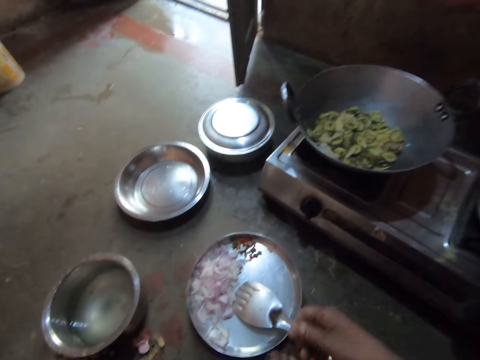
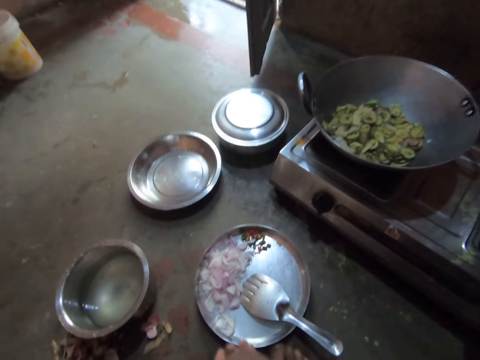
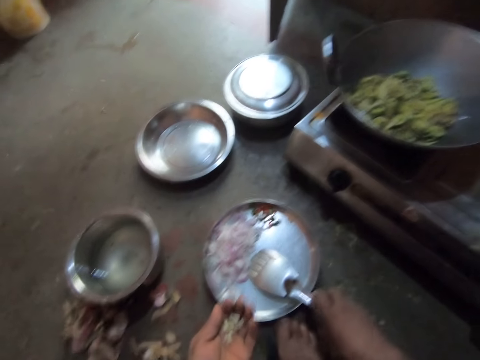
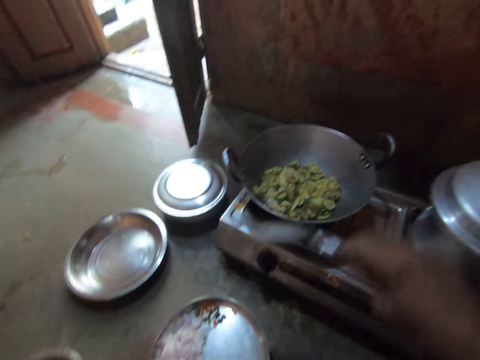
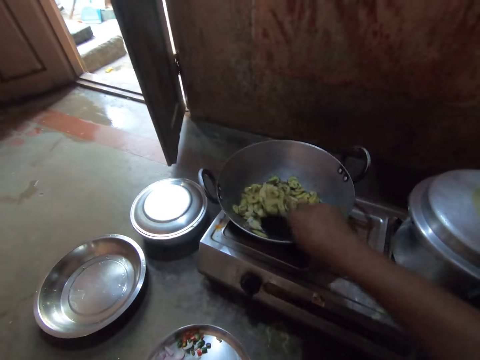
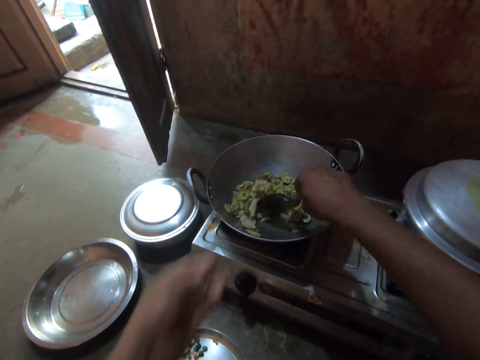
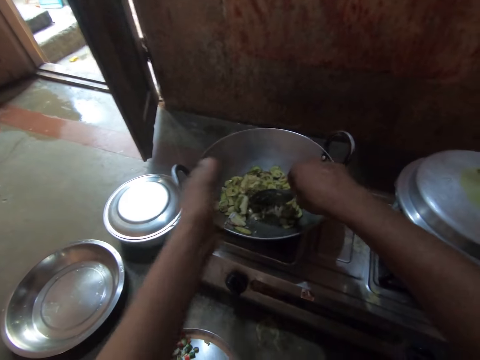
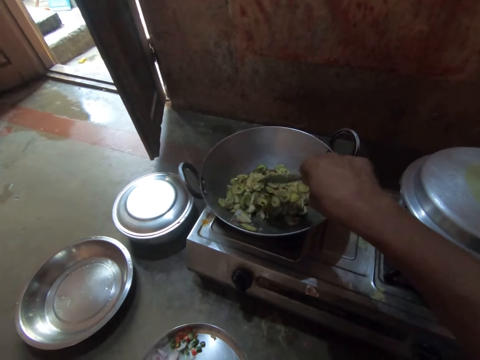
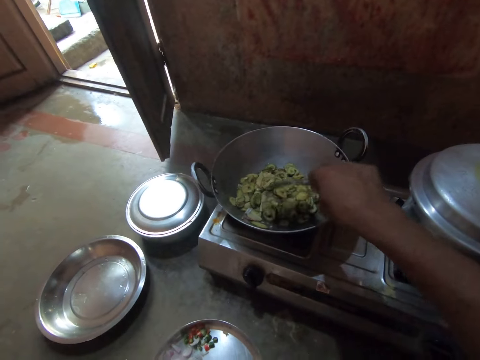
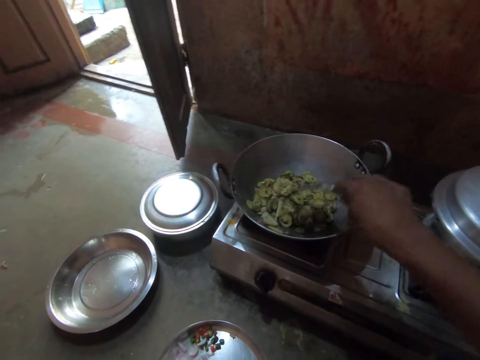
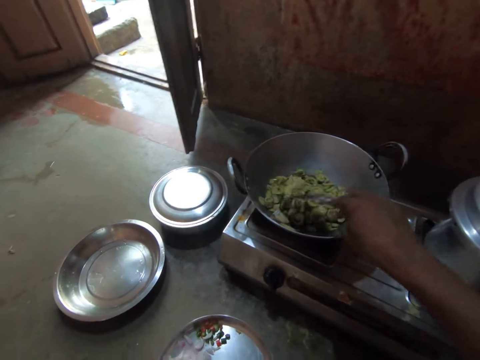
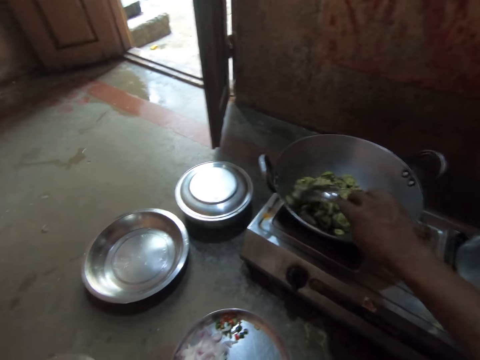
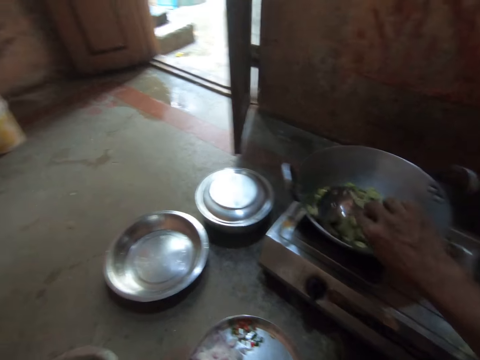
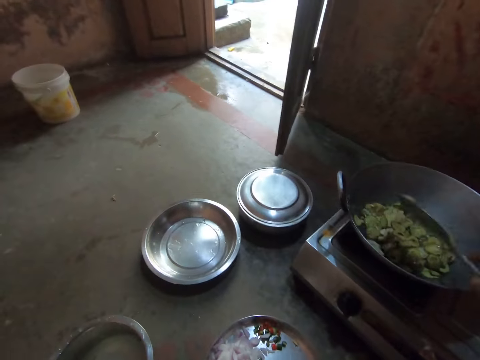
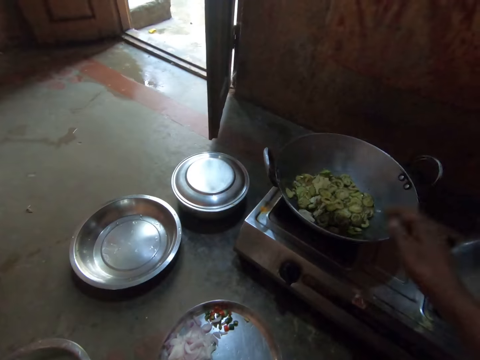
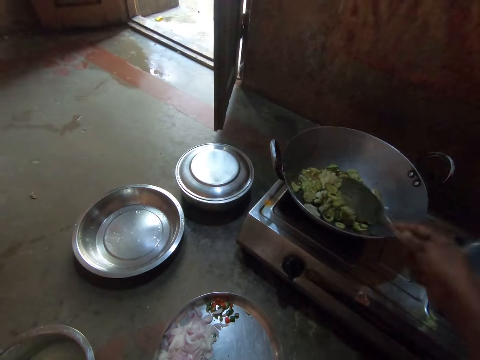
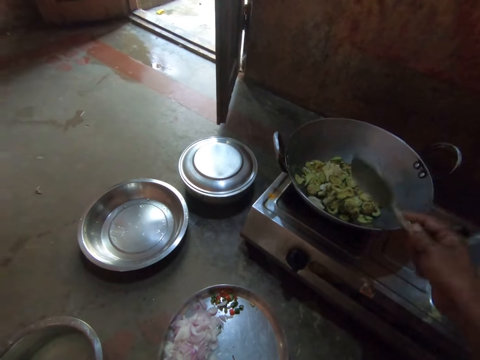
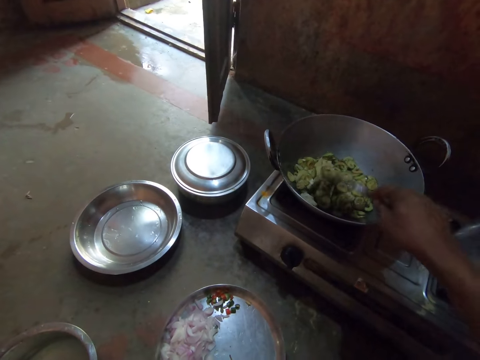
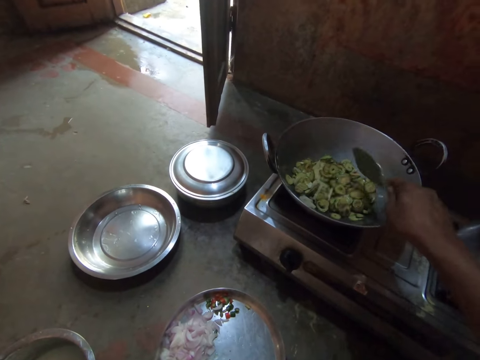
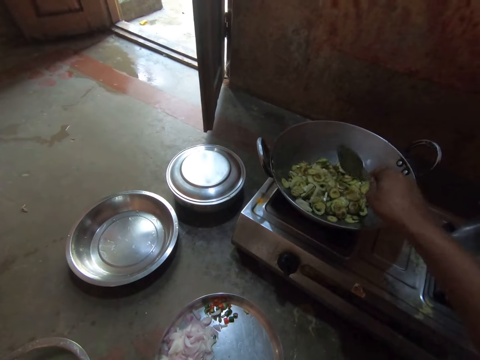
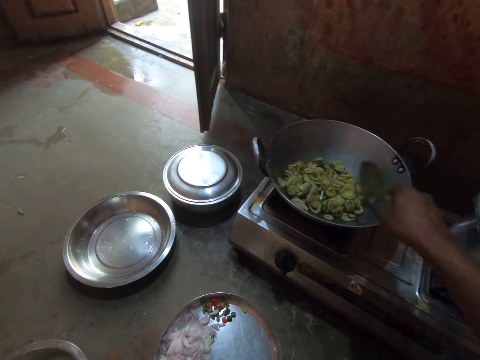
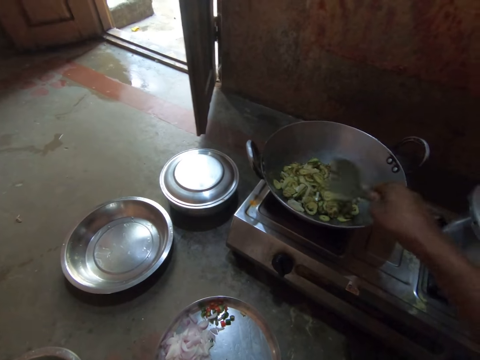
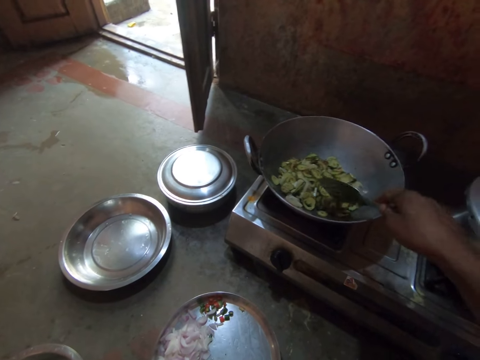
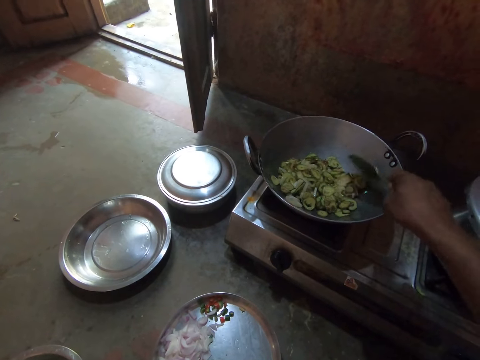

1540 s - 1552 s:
The camera wearer picks up the steel flat cooking spoon. They stir the chopped vegetables or salad in the deep frying pan with the spoon. They add the garlic pieces in the salad. They stir the salad with the spoon. They shake the spoon. They stir the salad with the spoon.

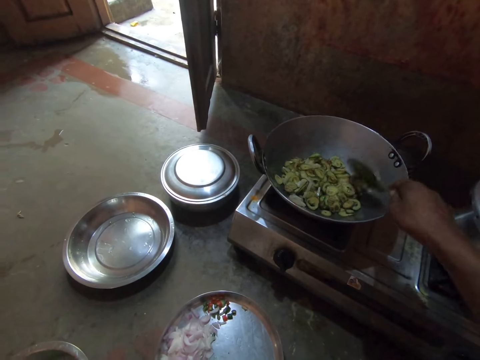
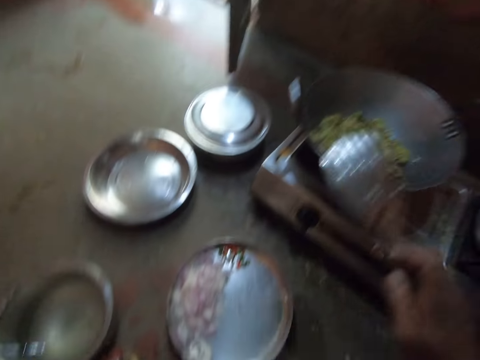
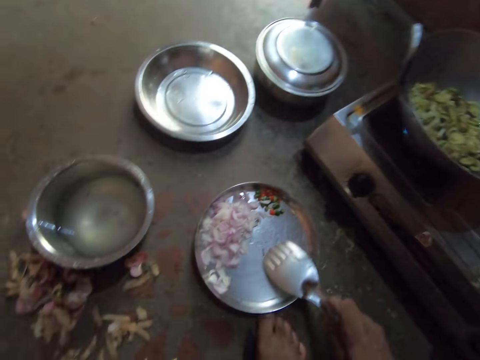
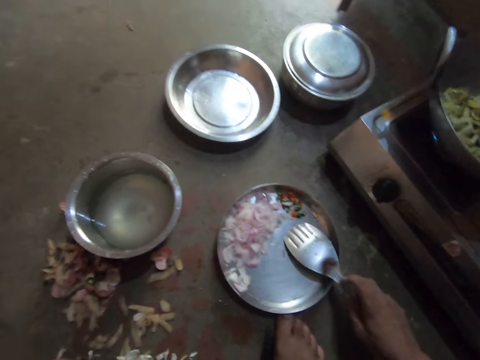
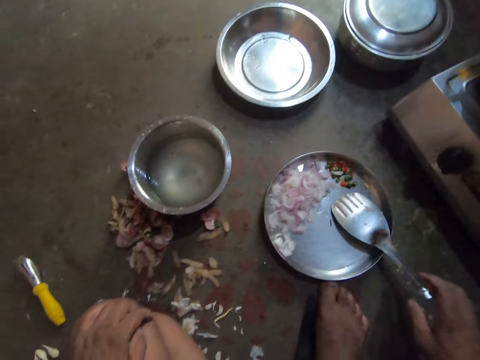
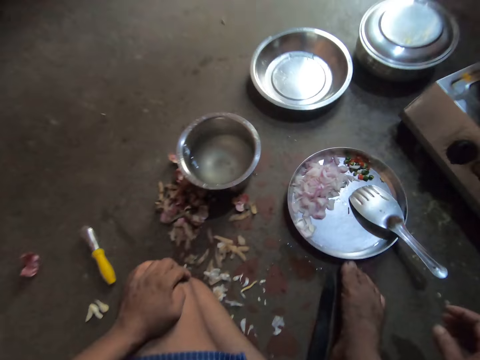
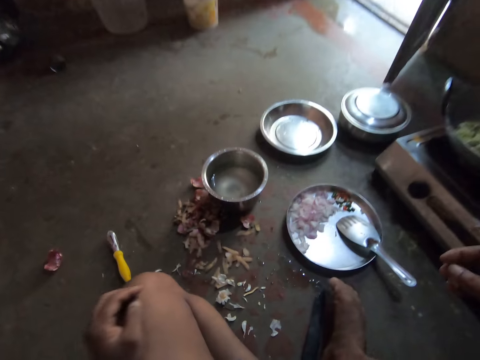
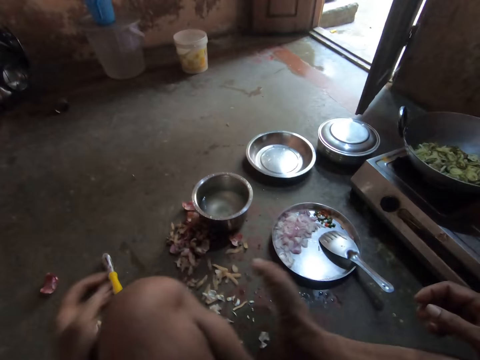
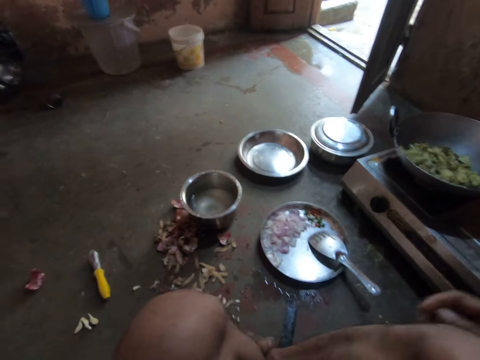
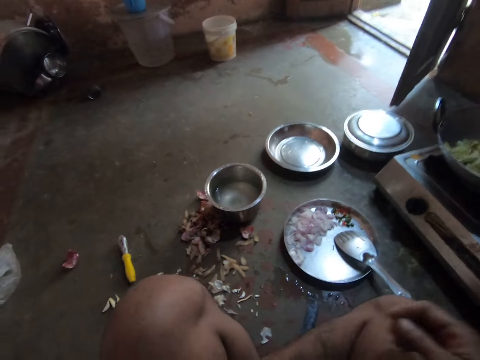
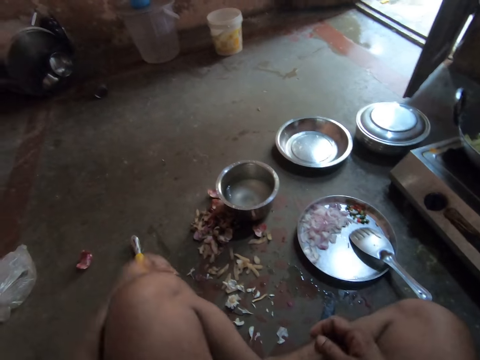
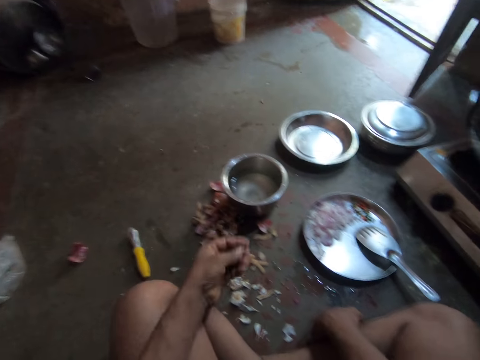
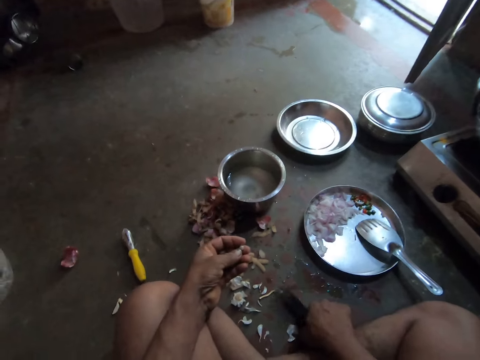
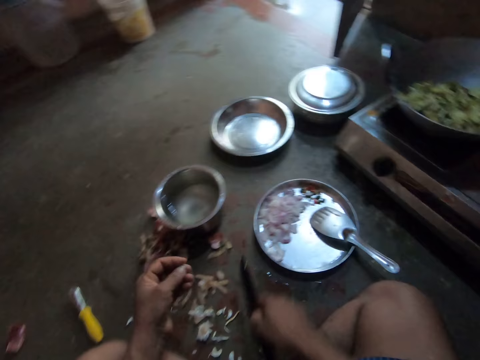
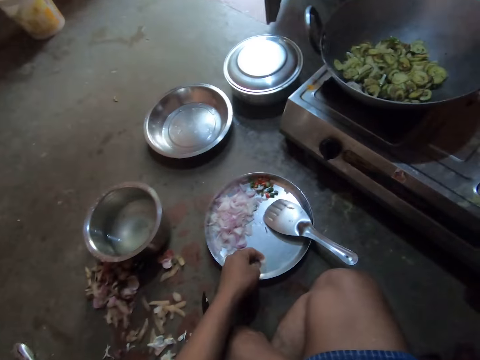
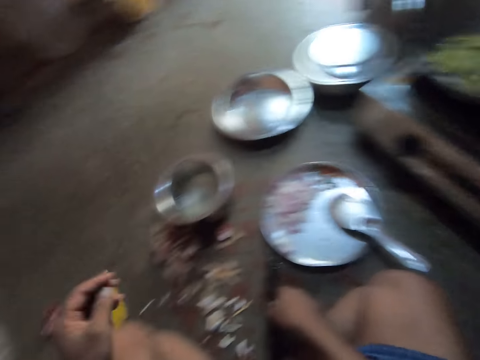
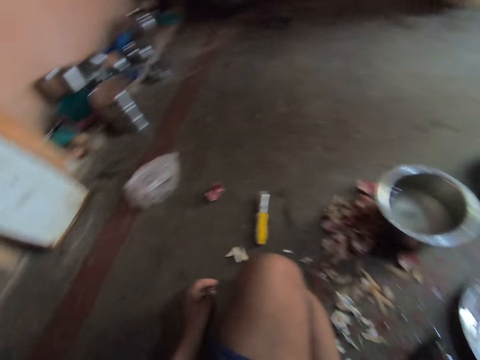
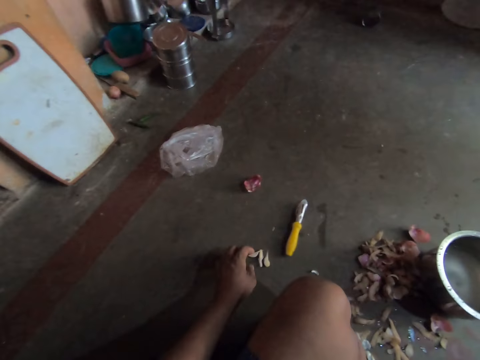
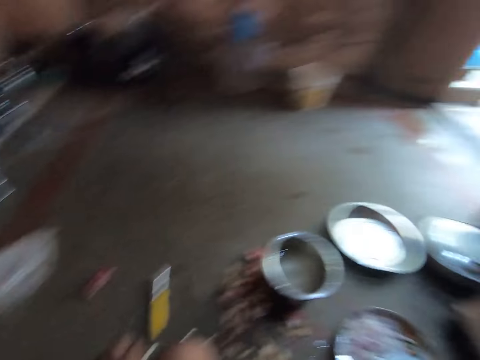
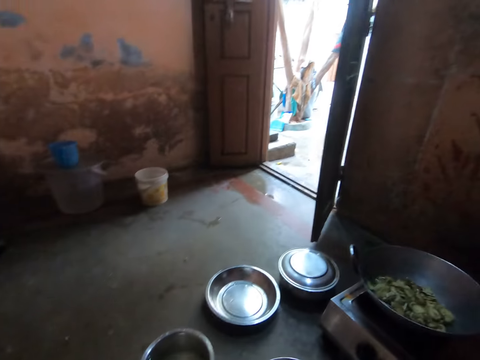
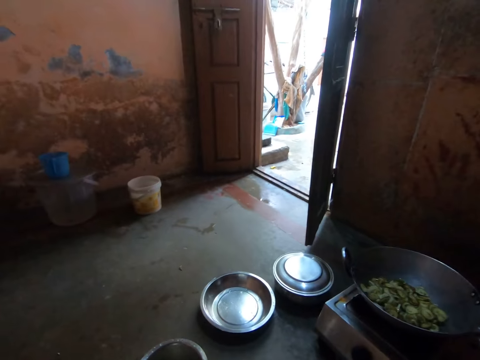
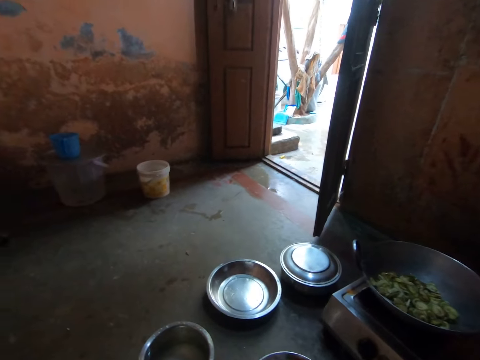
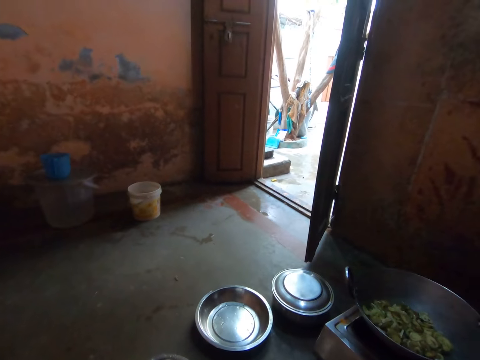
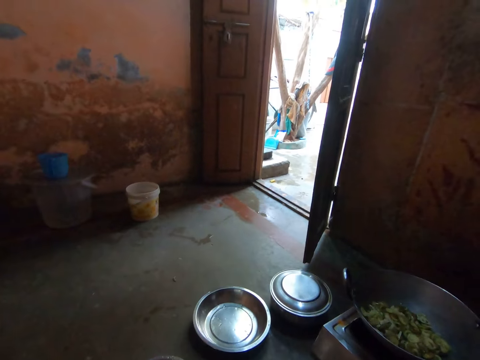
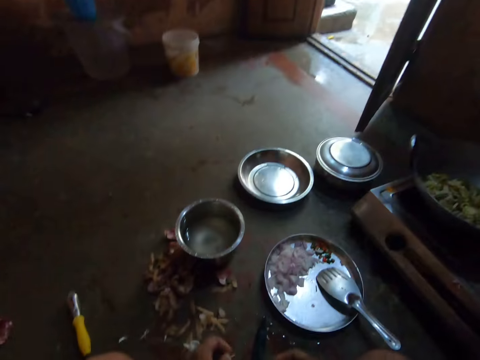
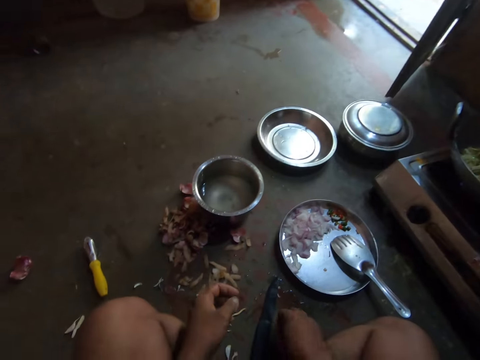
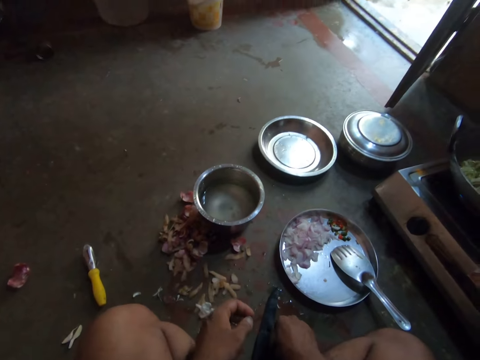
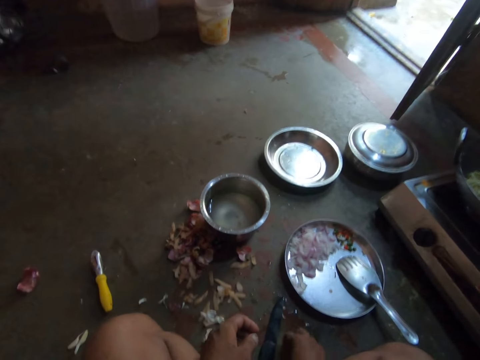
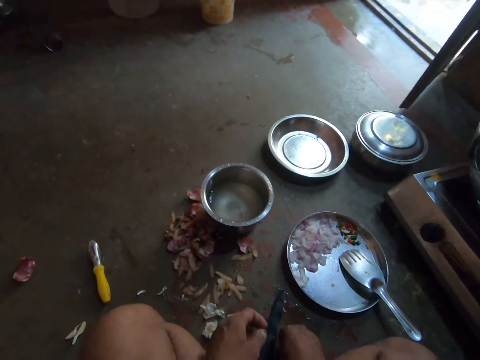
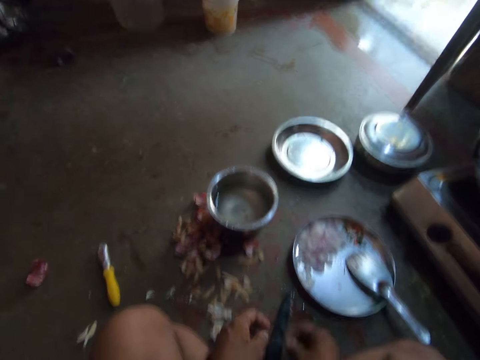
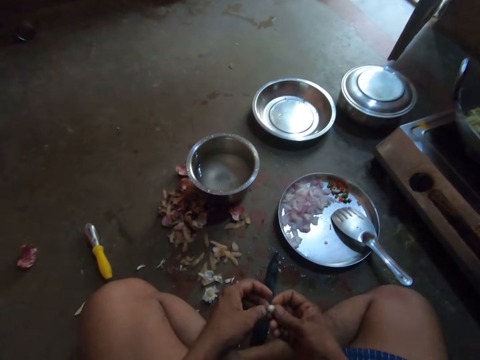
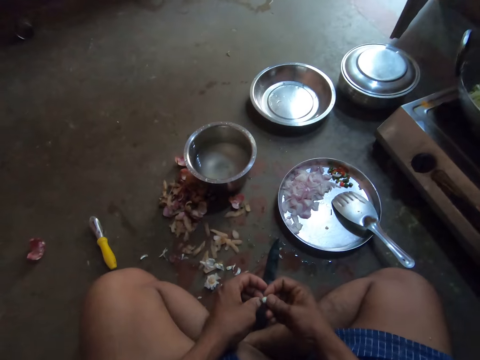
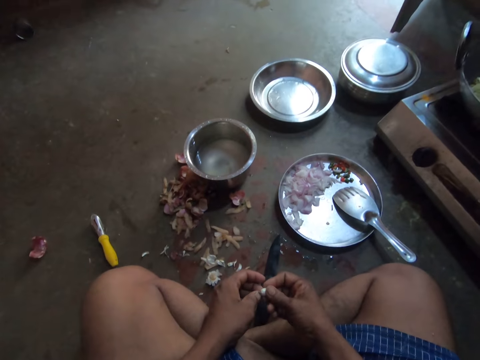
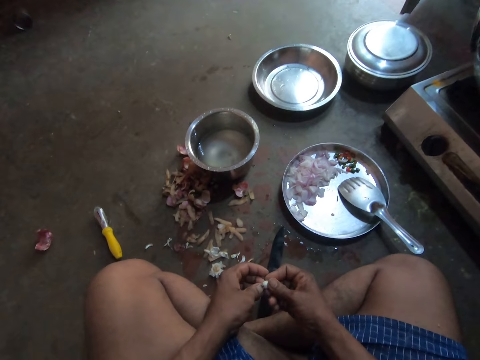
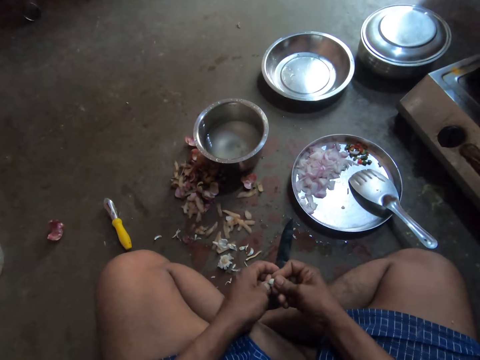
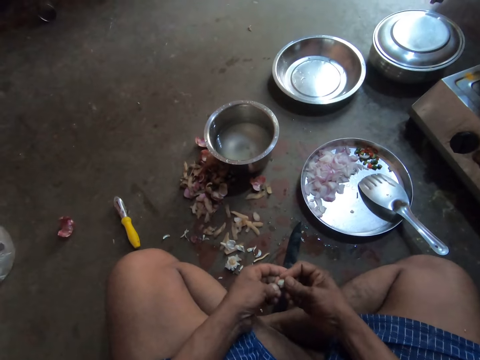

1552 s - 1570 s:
The camera wearer places the steel flat cooking spoon on the round tray. He adjusts his sitting position. He picks up the knife. He places the garlic piece on the round tray. He picks up some garlic pieces. He stares at the floor. He peels the garlic piece skin.
